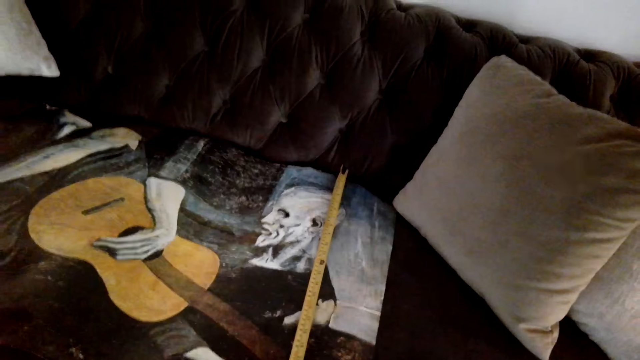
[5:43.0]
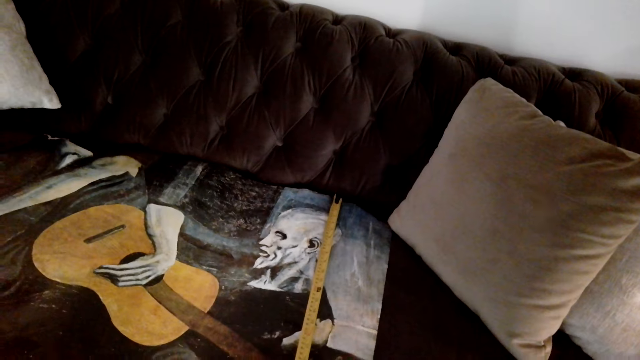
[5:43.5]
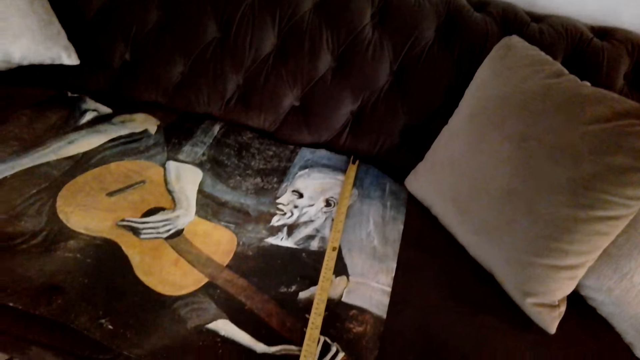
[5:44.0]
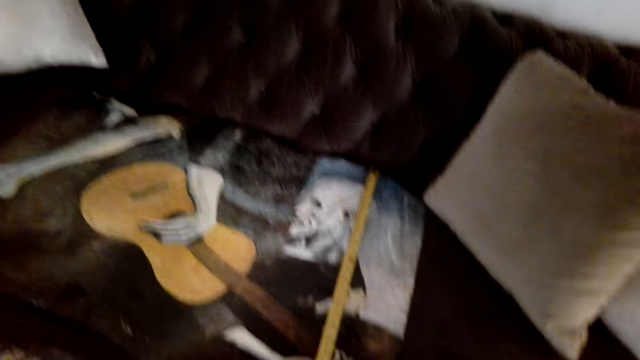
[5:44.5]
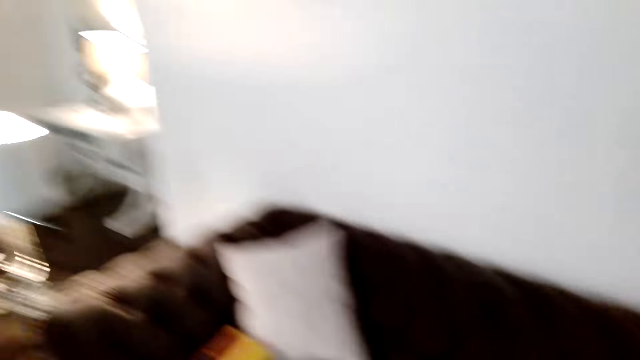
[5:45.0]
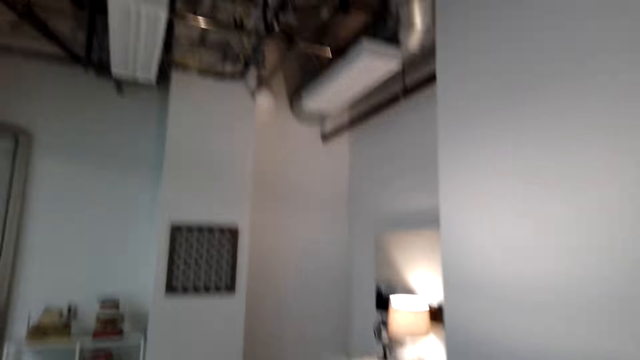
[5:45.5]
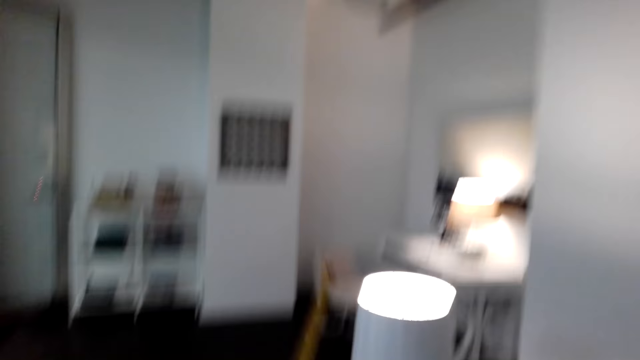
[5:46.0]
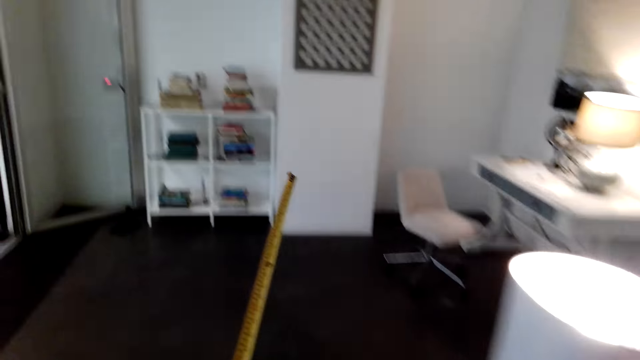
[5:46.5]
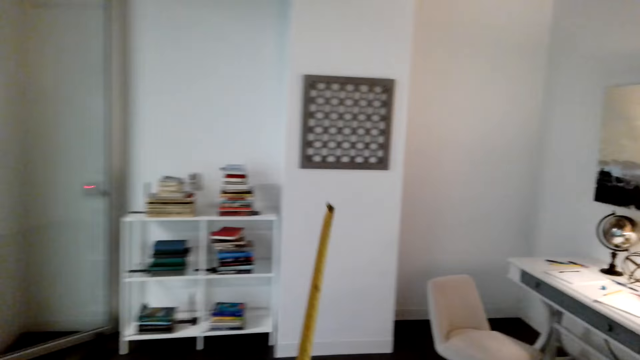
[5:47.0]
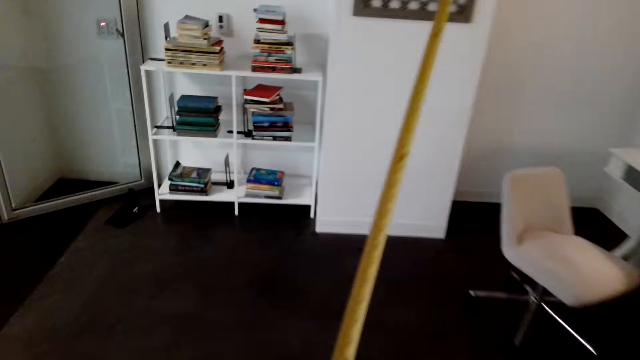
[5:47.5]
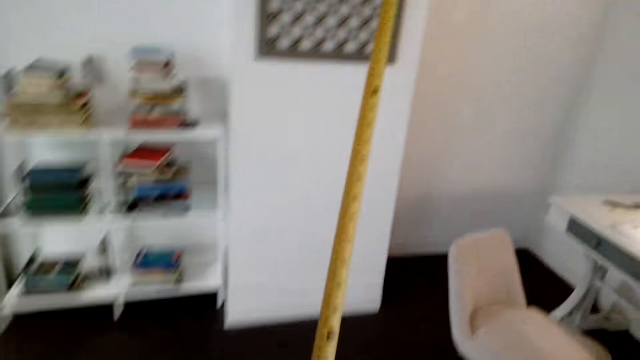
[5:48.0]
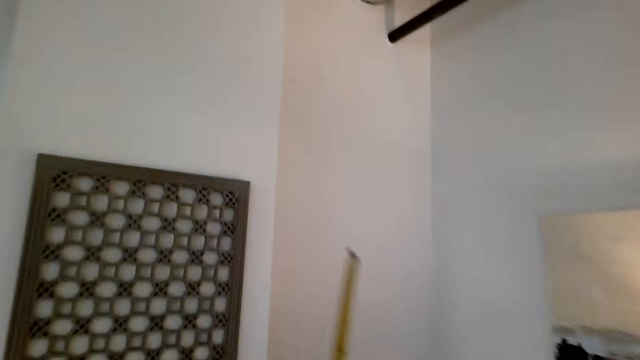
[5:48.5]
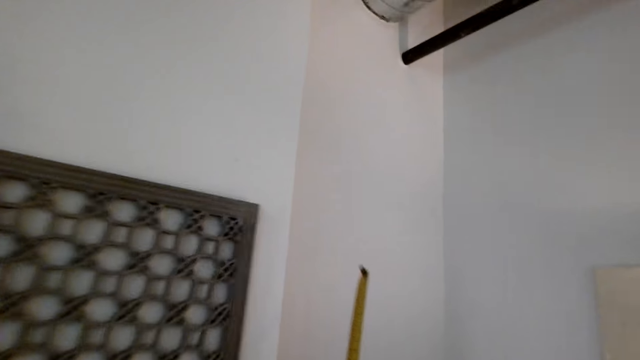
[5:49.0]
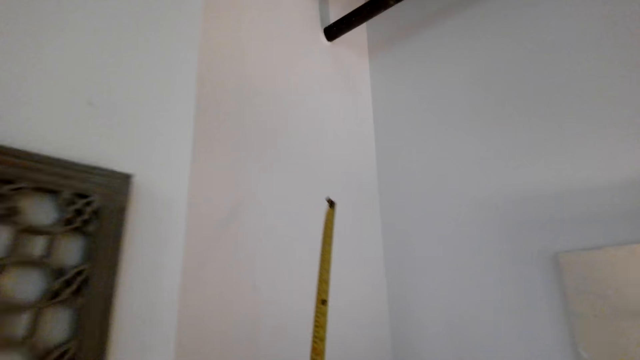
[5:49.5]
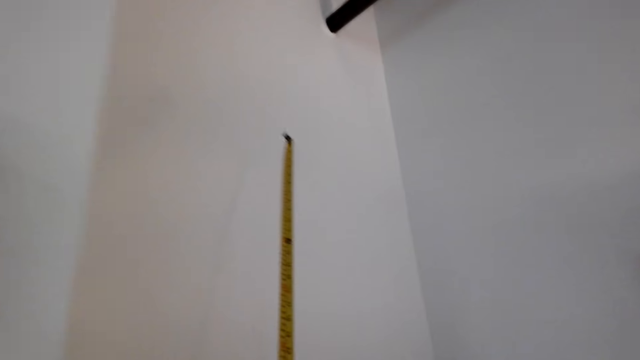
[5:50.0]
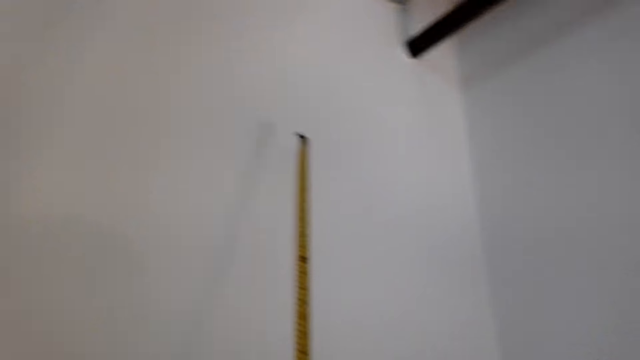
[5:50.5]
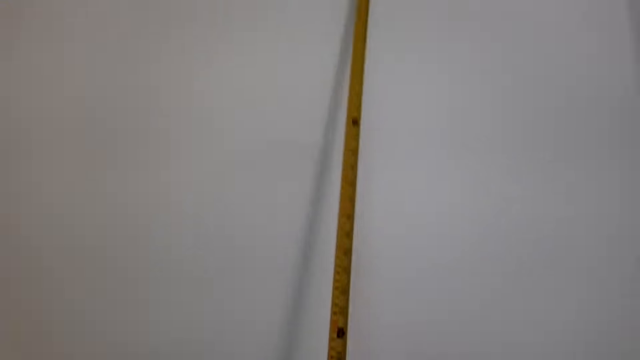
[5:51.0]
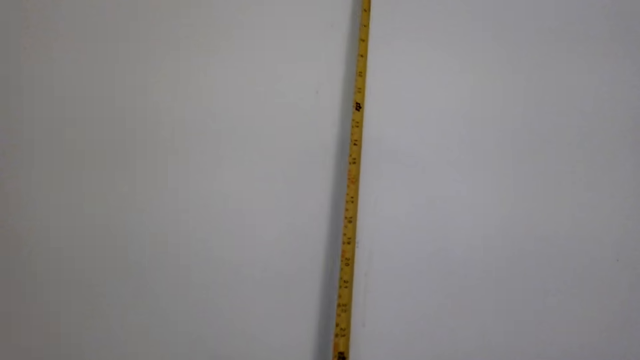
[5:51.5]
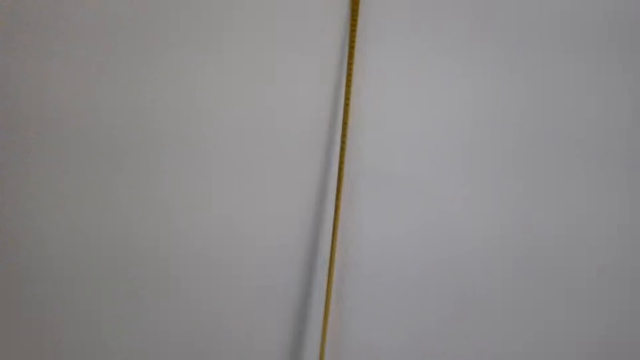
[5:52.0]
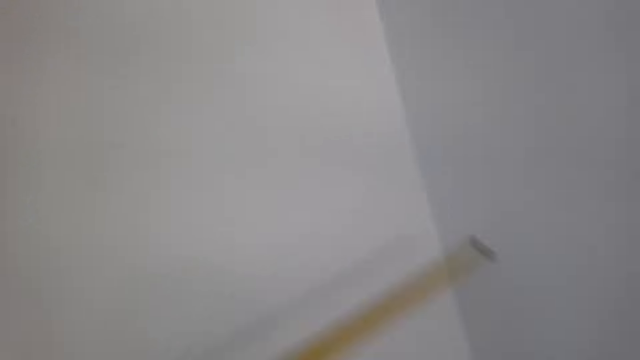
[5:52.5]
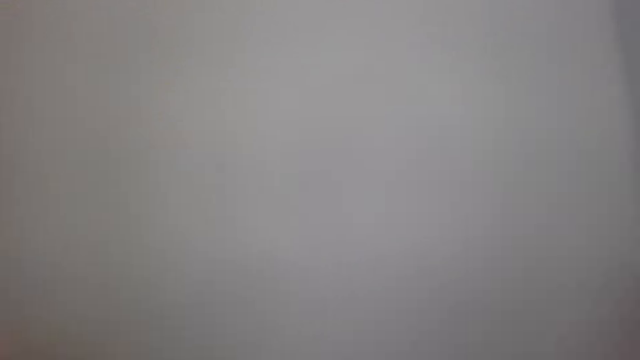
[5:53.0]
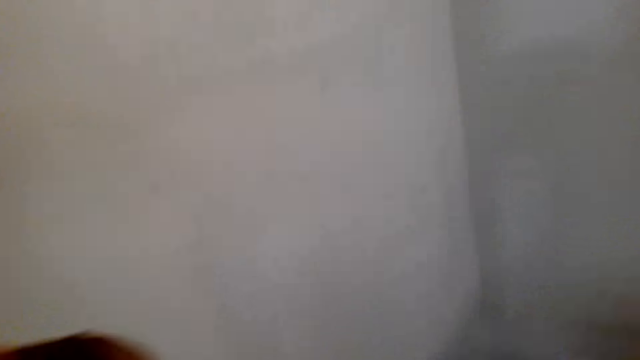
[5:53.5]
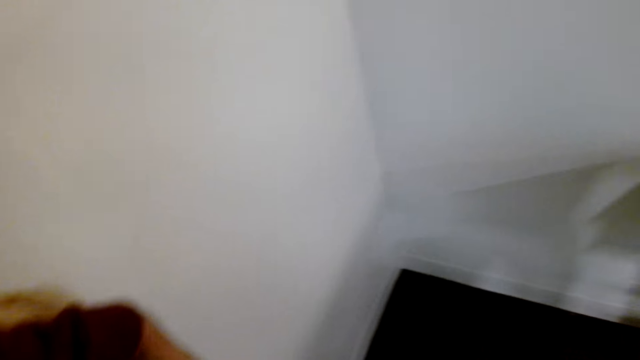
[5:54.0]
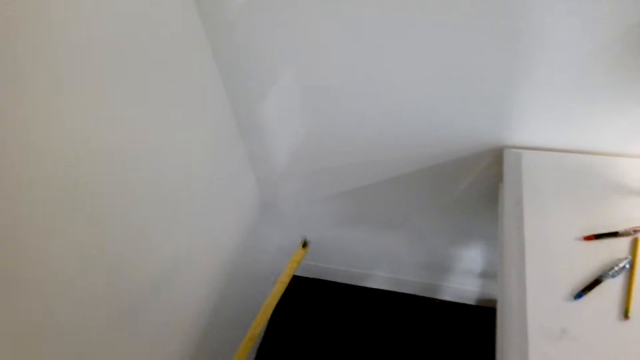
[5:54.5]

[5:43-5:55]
The camera wearer looks around the house. They walk around the house. They measure the wall with the measuring tape.

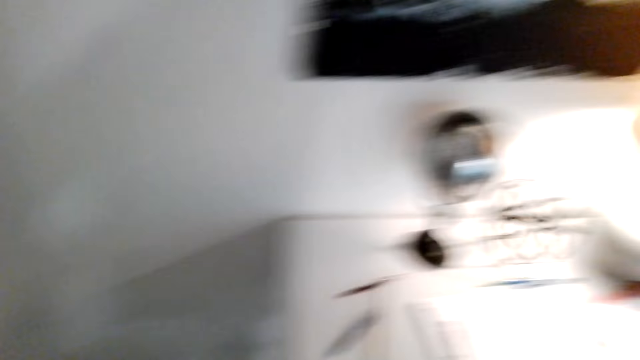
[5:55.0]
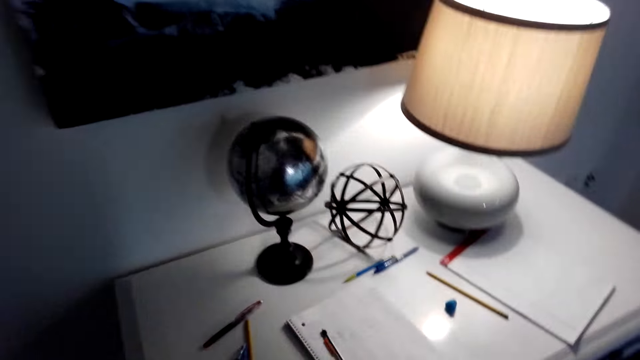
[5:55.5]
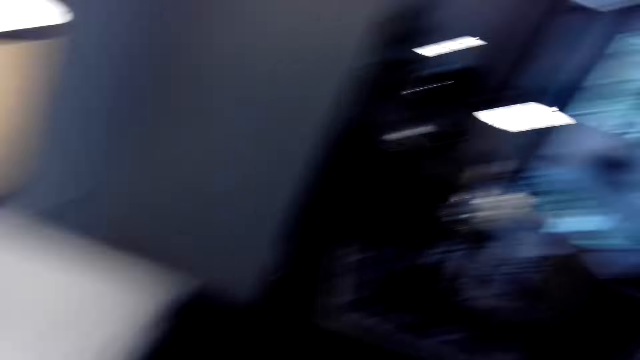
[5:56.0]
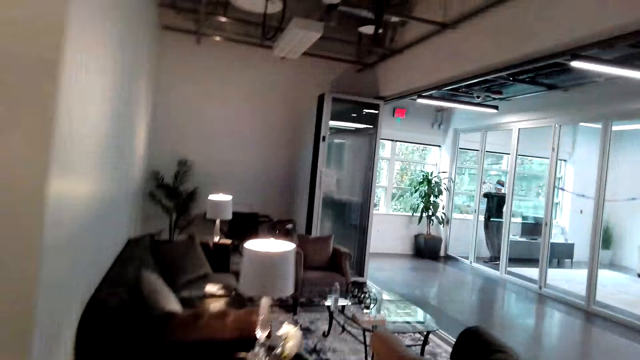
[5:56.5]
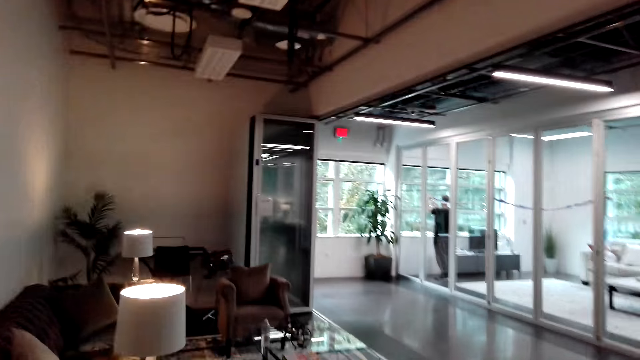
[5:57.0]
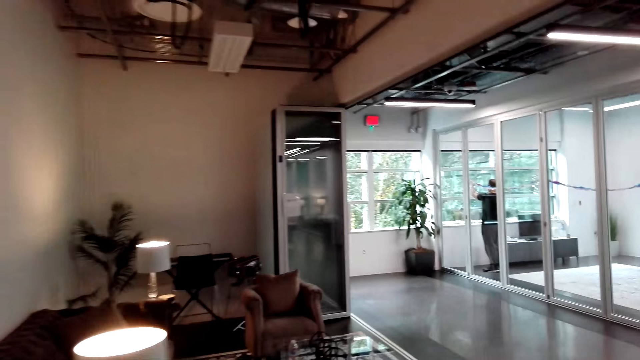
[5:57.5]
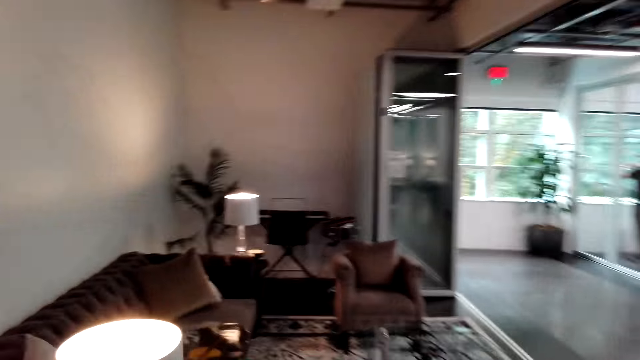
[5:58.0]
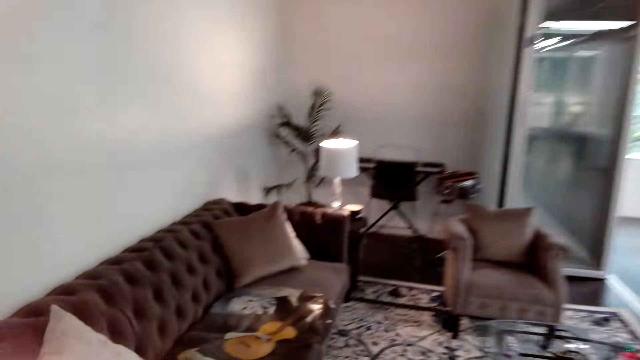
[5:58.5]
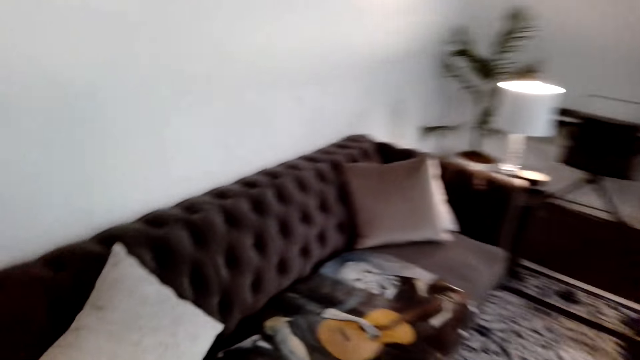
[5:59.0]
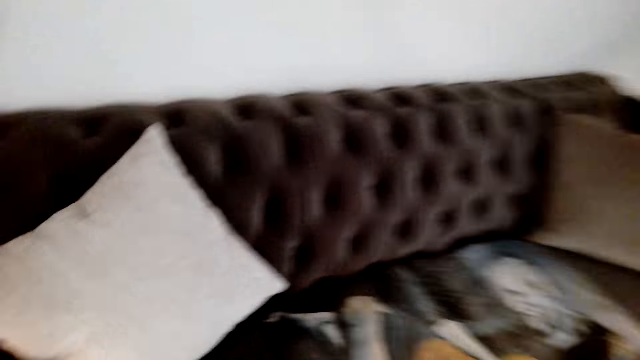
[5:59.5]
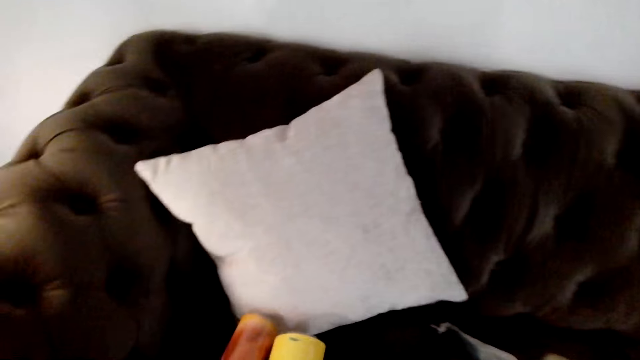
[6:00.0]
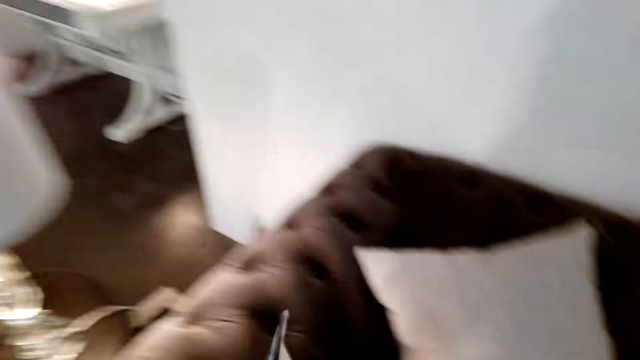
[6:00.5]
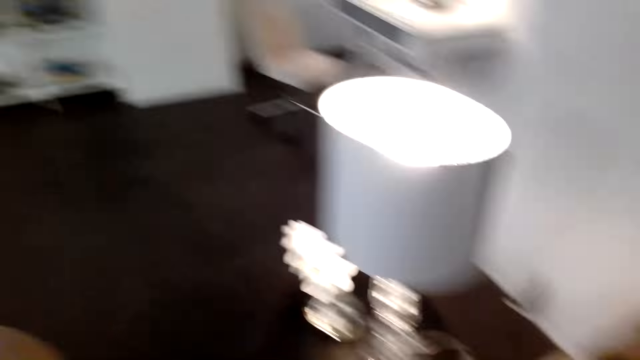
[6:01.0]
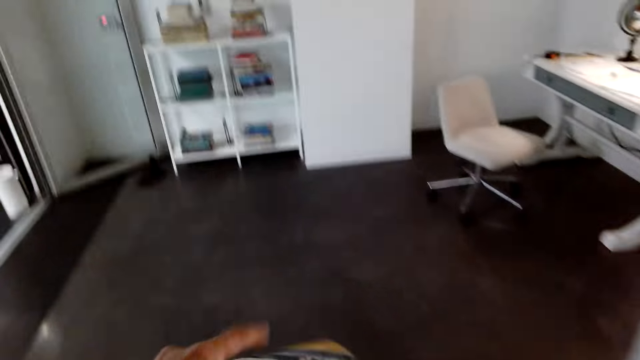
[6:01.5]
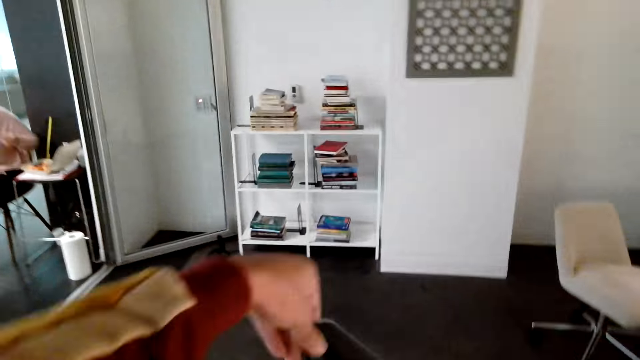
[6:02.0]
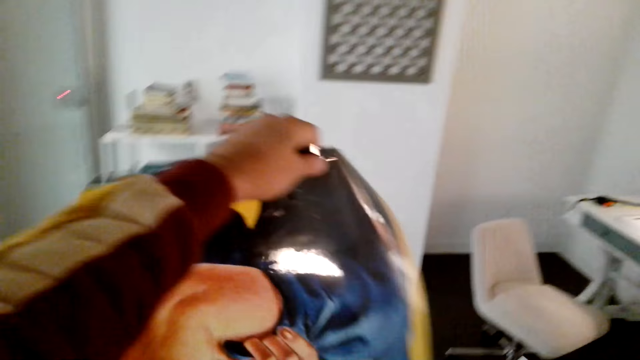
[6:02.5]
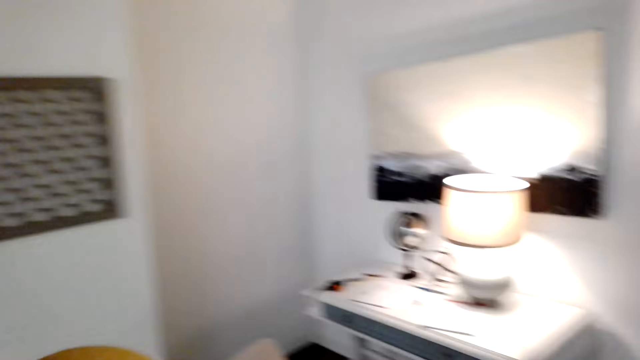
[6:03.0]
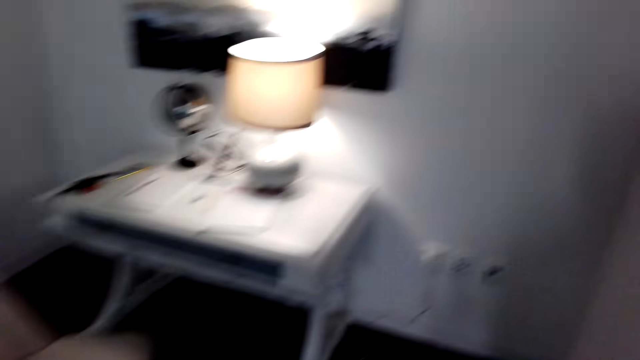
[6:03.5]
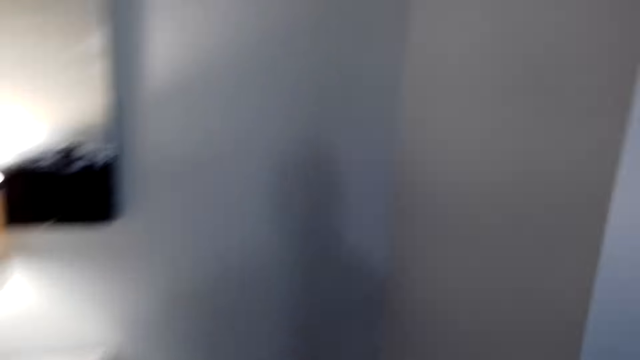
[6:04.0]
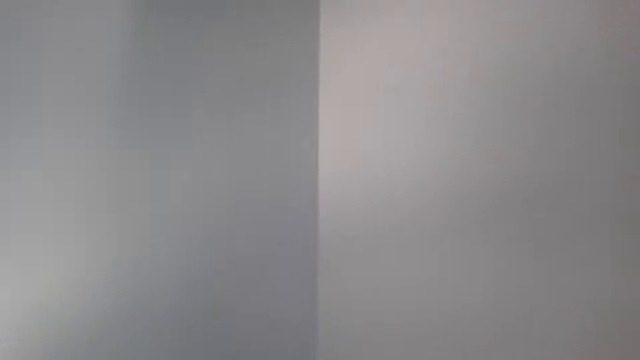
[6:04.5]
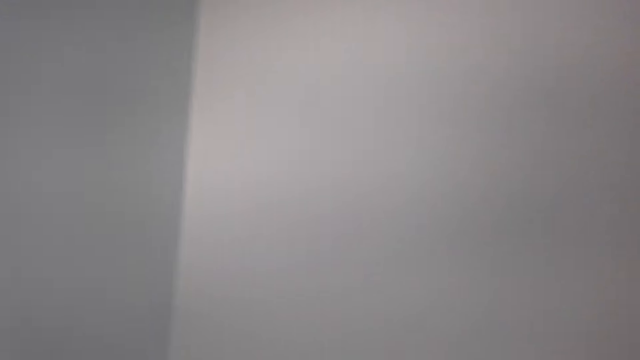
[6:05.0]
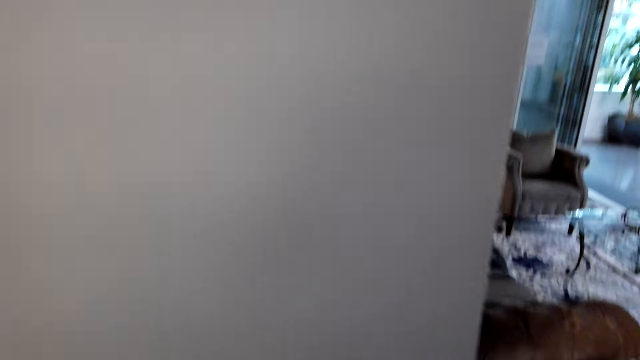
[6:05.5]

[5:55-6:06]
The camera wearer puts the tape measure on the table. They walk around the house. They pick up the picture from the sofa. They walk around the house.
